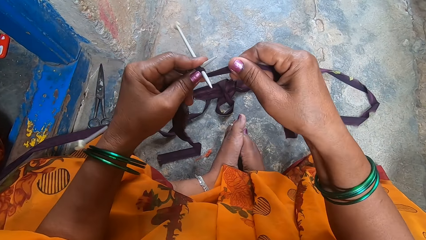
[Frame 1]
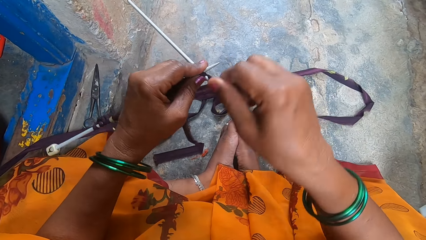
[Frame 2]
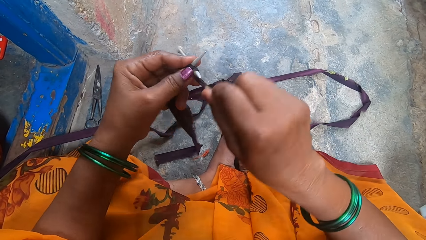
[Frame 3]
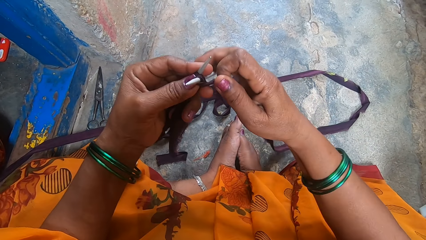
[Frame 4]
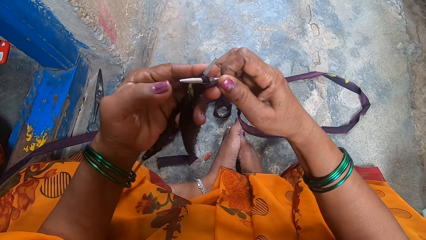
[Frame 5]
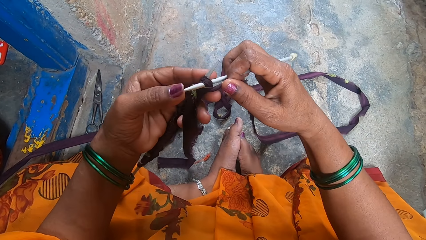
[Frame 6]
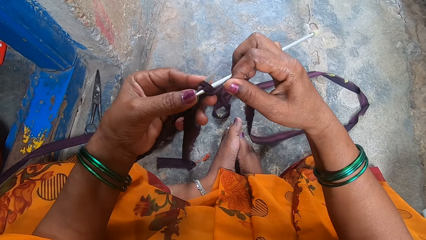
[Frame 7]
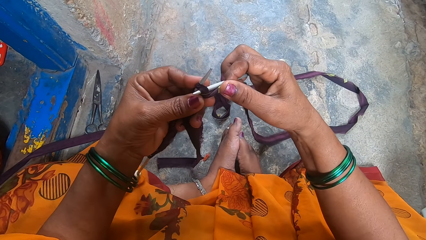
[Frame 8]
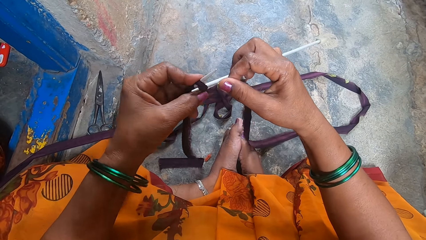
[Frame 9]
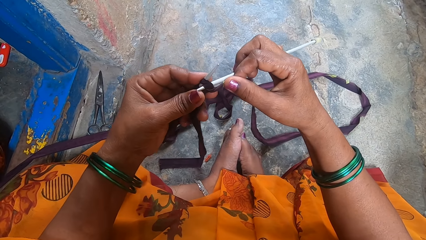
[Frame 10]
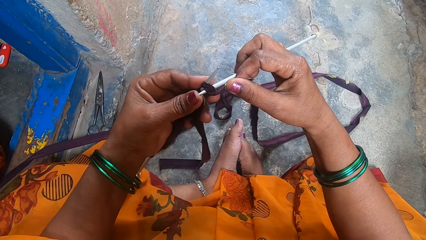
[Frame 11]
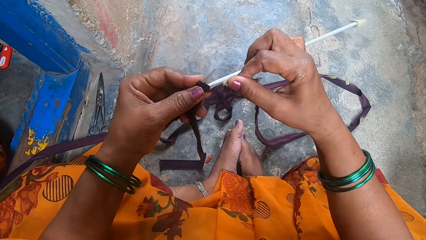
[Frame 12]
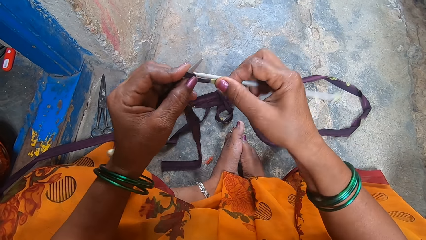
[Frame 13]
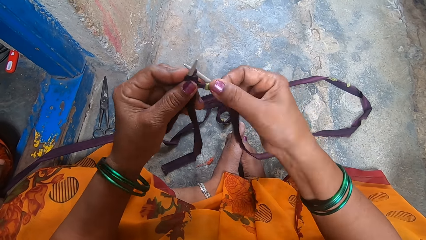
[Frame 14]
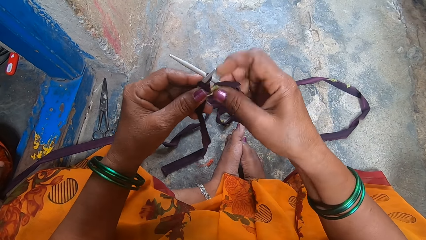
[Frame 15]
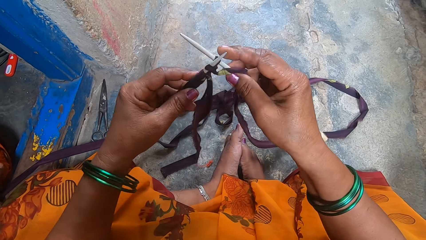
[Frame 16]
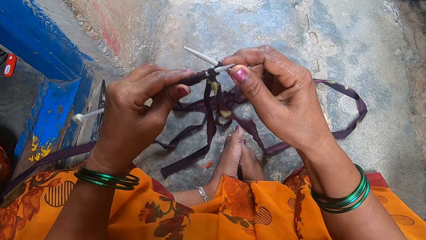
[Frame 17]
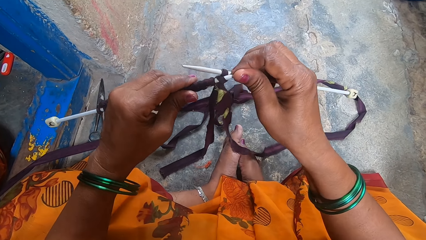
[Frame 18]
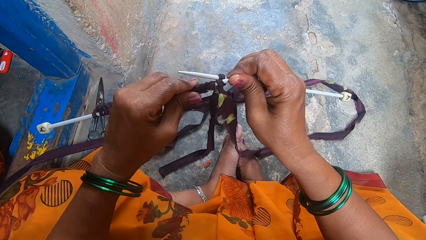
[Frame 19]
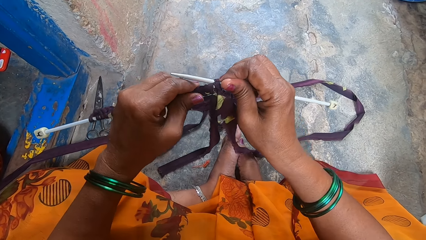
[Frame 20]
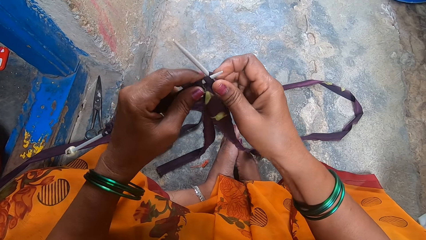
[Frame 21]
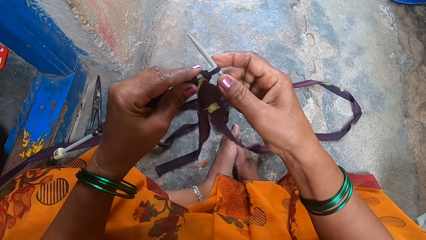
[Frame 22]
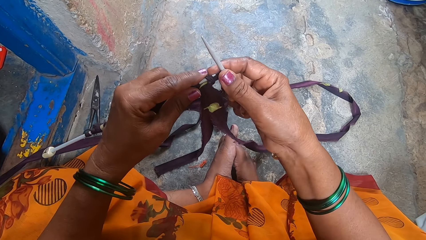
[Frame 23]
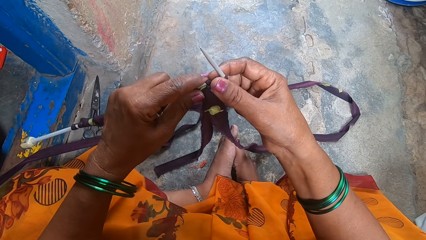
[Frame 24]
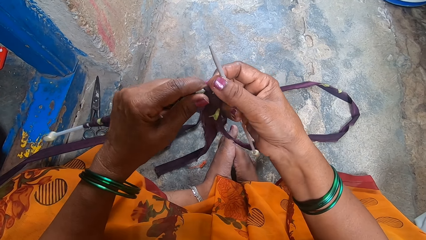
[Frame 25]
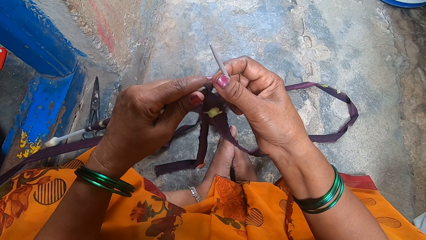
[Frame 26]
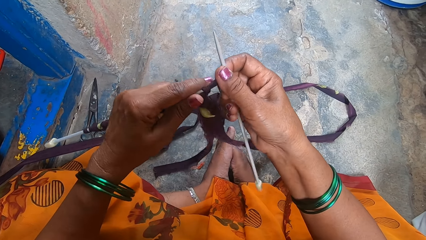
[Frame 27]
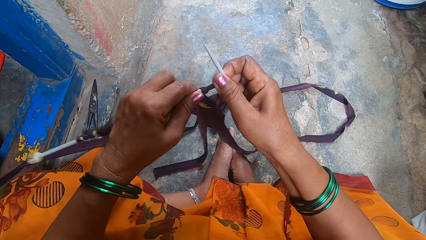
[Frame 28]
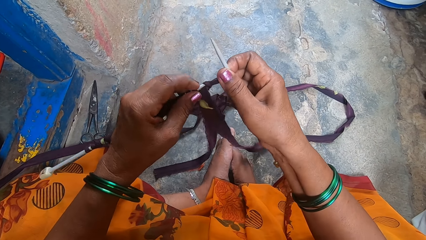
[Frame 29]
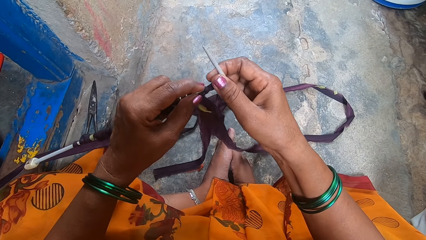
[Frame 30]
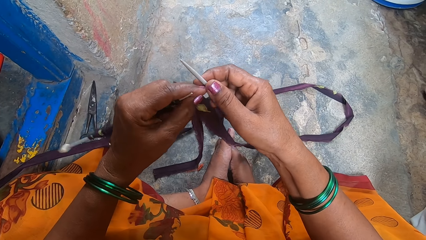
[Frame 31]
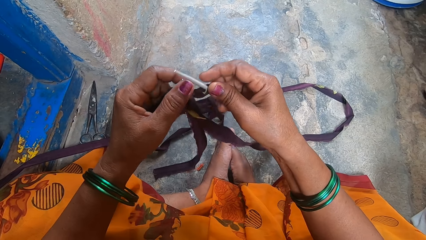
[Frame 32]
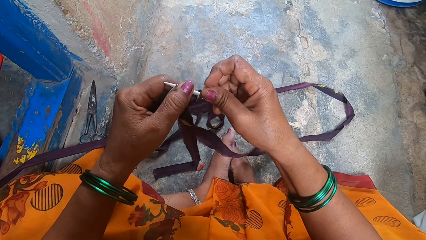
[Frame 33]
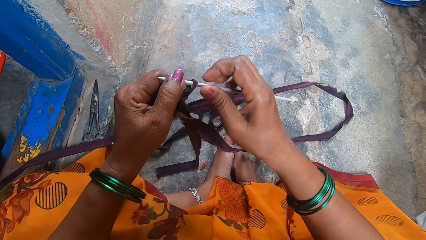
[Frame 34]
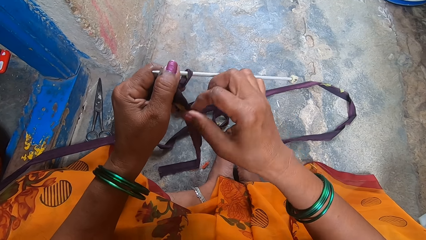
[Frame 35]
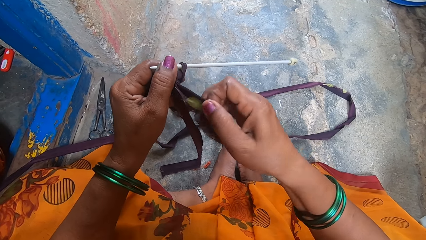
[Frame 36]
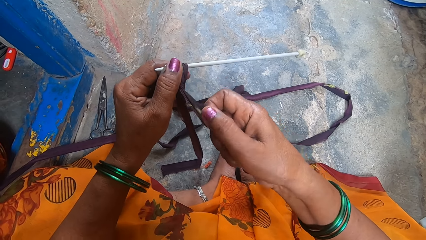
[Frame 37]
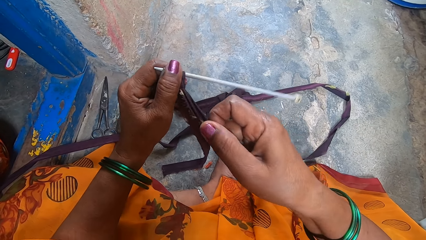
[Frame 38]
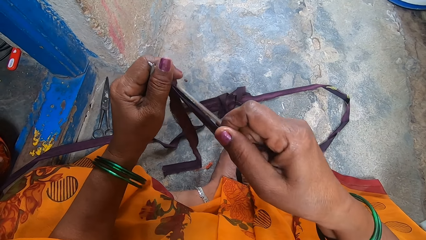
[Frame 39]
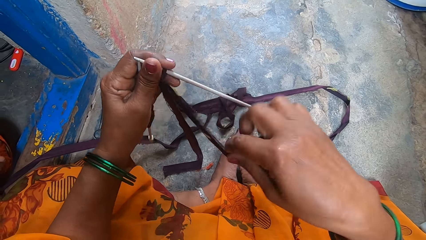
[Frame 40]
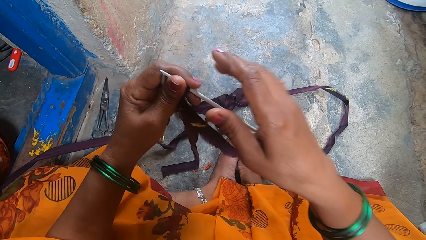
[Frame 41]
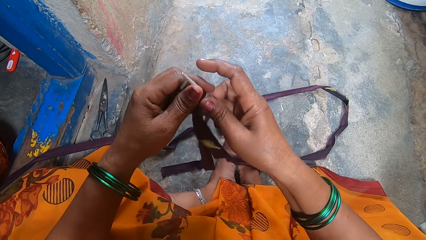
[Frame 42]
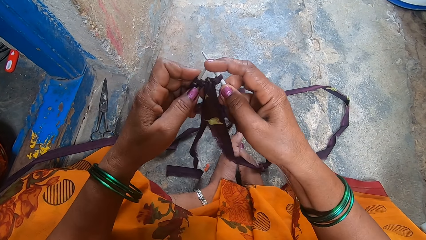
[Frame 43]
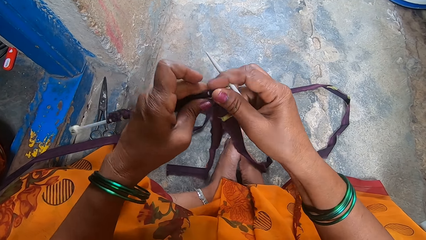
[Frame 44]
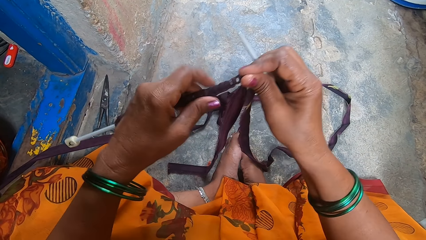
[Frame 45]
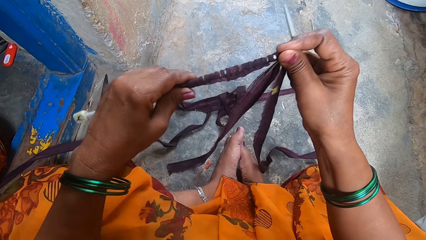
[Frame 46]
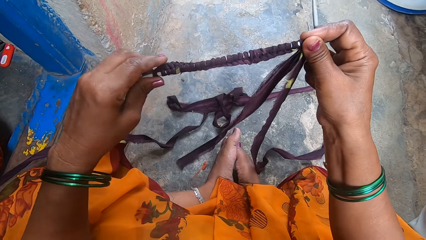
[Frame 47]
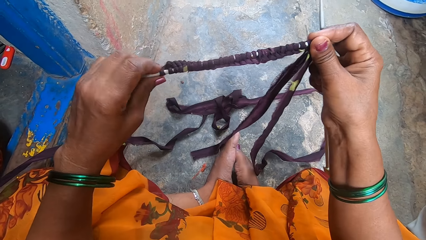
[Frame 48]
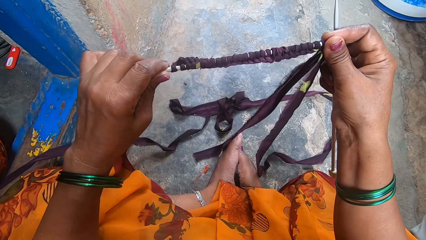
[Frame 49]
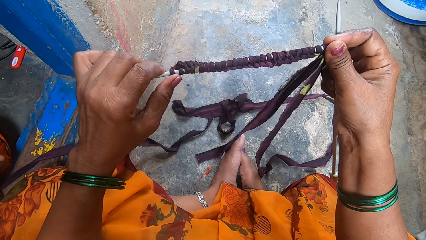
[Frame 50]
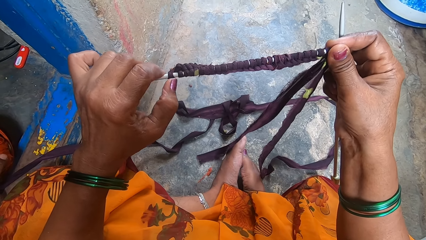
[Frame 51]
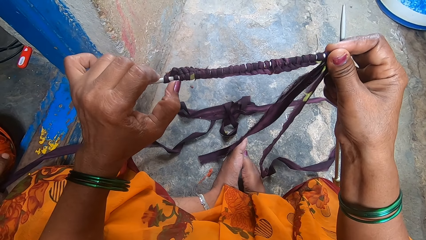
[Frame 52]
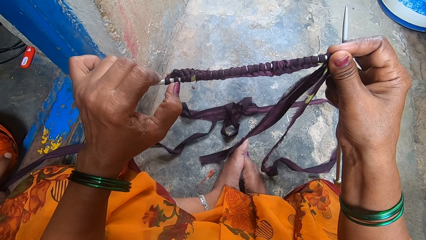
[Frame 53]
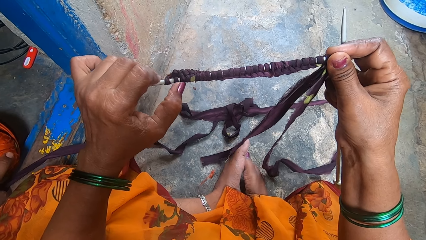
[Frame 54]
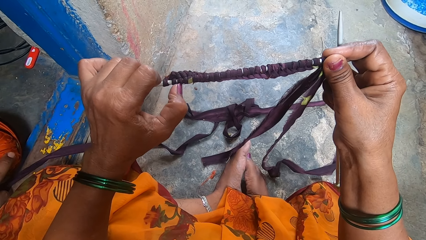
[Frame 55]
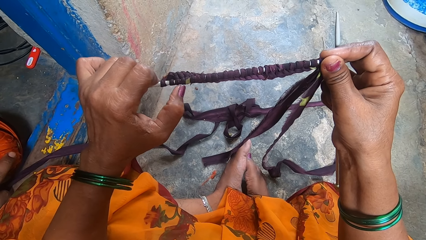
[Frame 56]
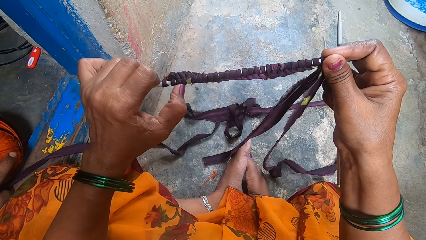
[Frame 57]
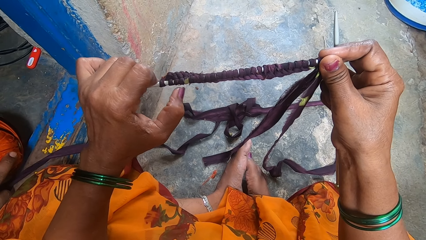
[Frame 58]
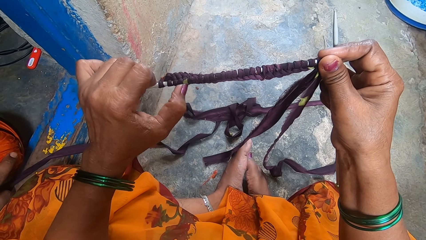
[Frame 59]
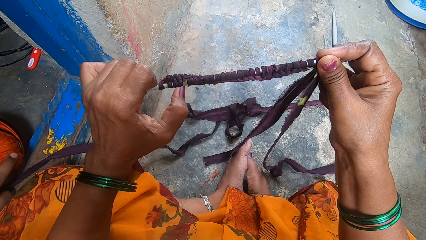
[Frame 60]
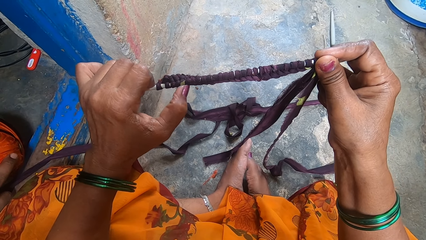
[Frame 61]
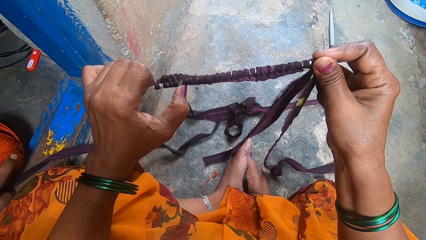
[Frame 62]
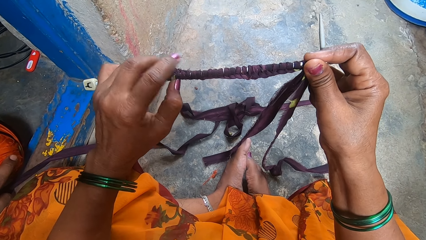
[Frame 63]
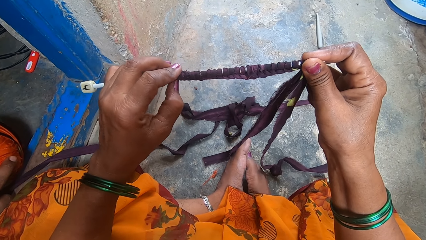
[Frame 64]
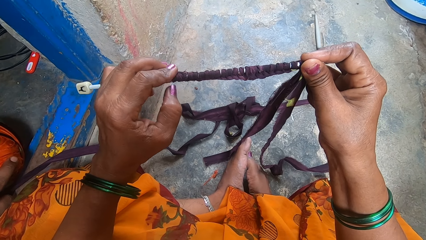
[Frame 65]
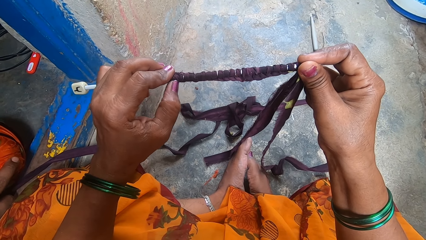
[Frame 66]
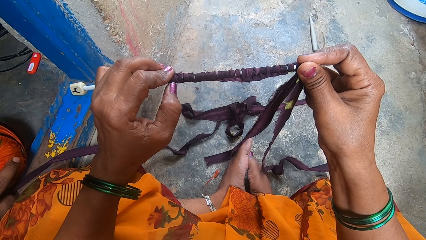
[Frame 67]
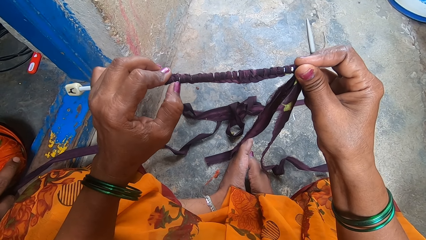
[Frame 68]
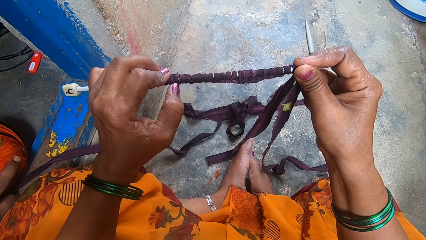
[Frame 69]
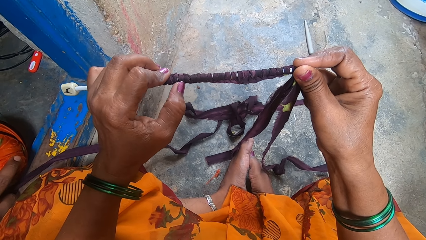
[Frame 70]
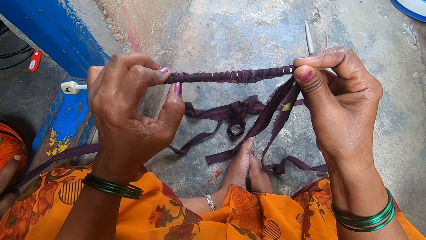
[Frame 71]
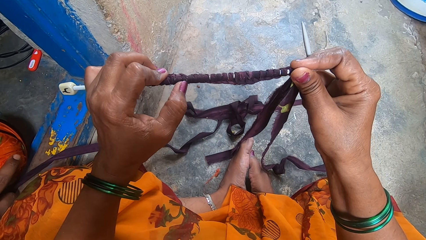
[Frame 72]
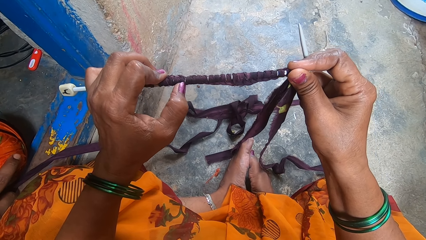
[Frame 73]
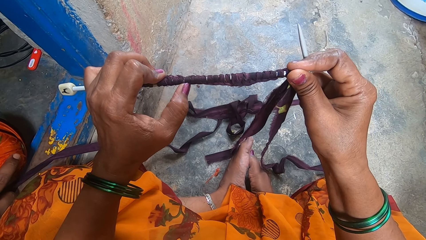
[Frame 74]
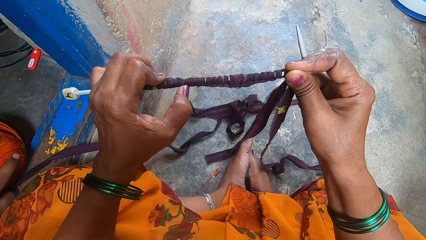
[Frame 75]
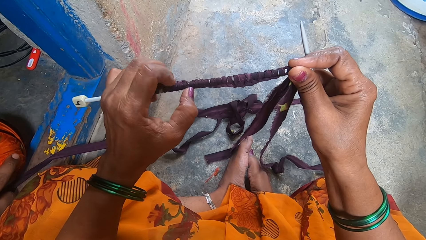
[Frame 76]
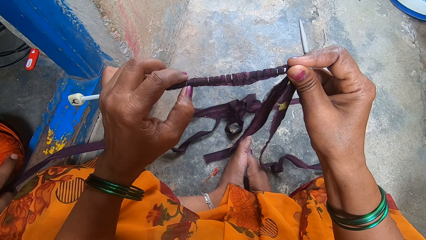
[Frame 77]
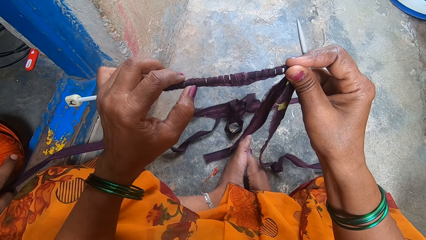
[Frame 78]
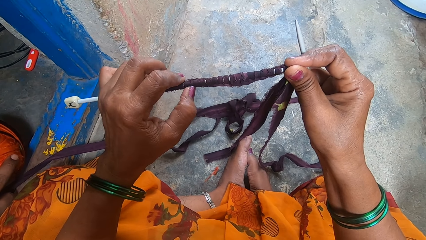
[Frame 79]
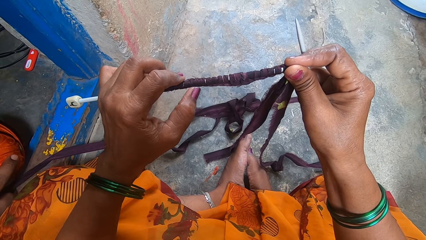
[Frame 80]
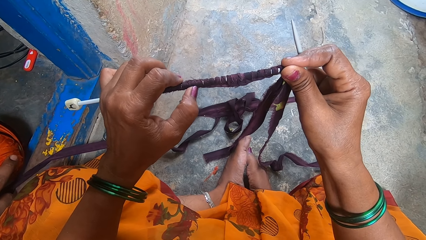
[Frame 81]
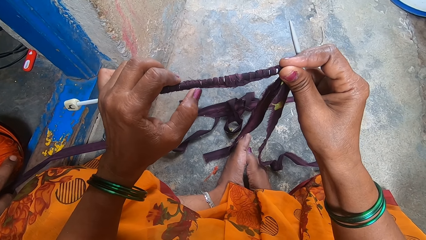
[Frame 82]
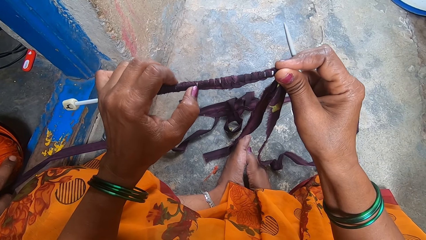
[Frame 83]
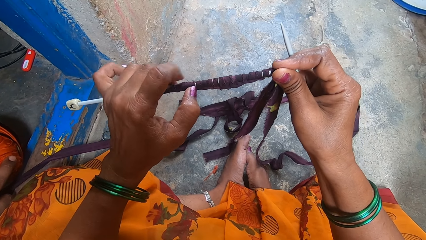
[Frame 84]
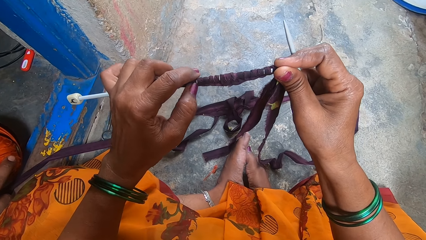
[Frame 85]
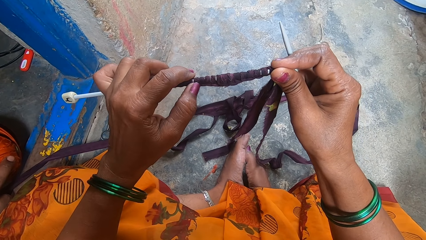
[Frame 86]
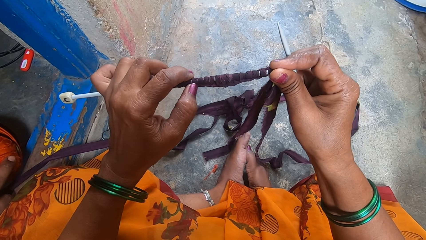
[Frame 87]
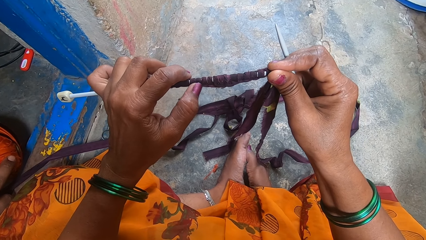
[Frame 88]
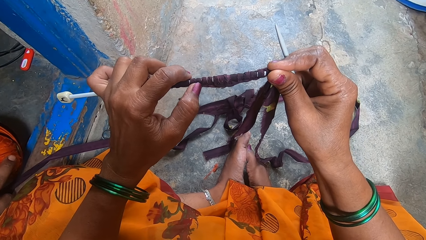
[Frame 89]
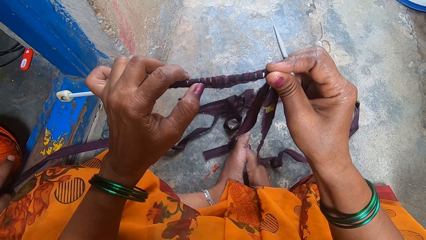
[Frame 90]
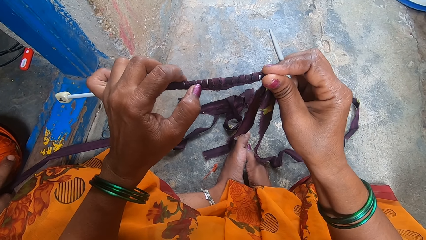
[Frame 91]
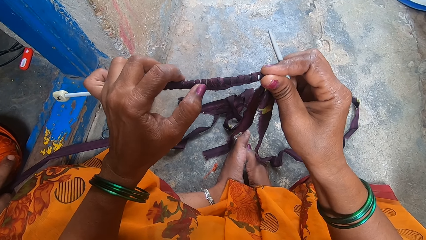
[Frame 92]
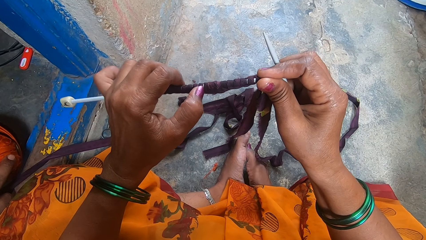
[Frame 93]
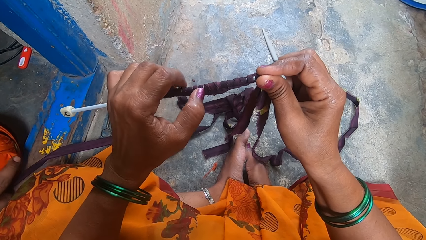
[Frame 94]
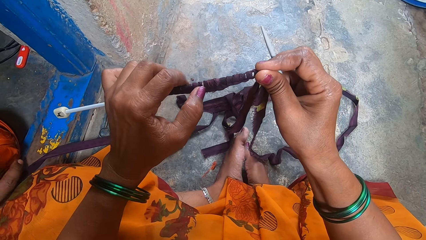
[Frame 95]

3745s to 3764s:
The camera wearer pulls the threads. They knit the cloth with a knitting needle. They count the knots on the knitting pin. They count the lines of the cloth.
